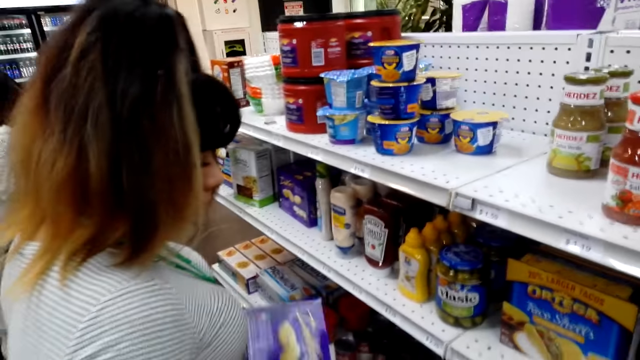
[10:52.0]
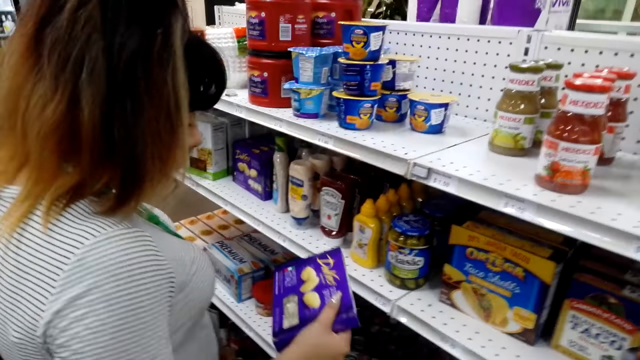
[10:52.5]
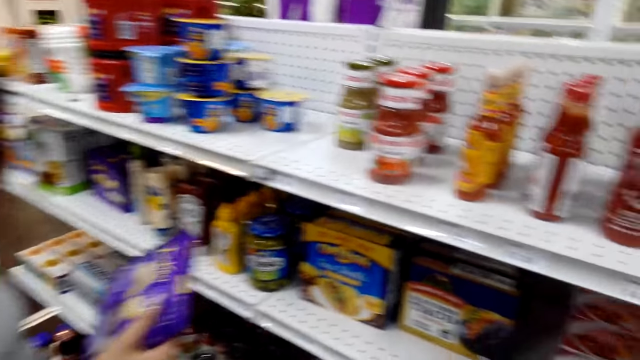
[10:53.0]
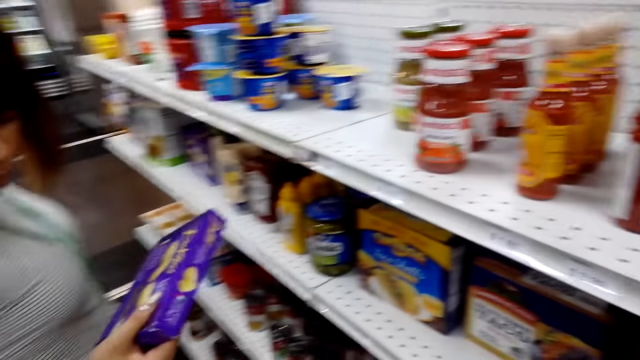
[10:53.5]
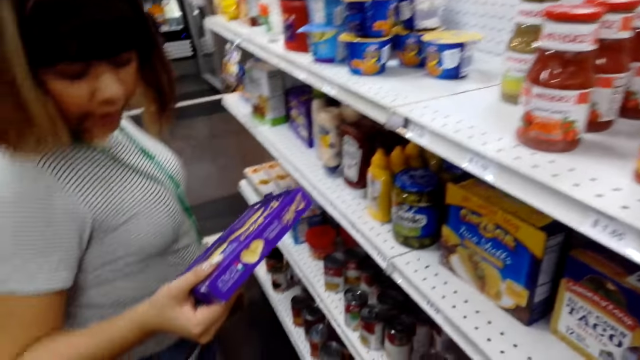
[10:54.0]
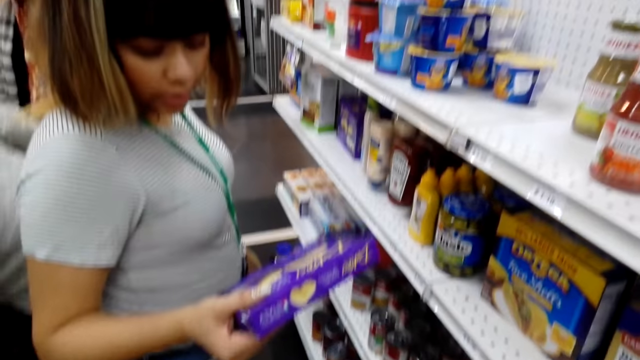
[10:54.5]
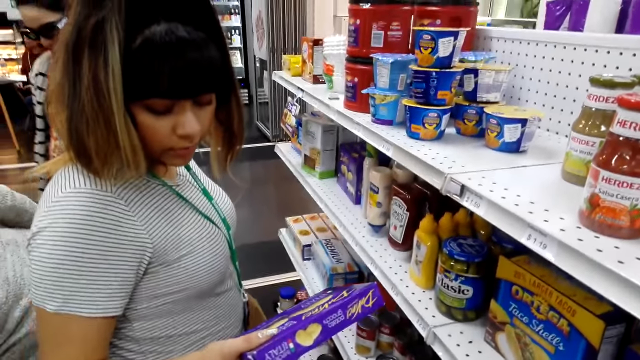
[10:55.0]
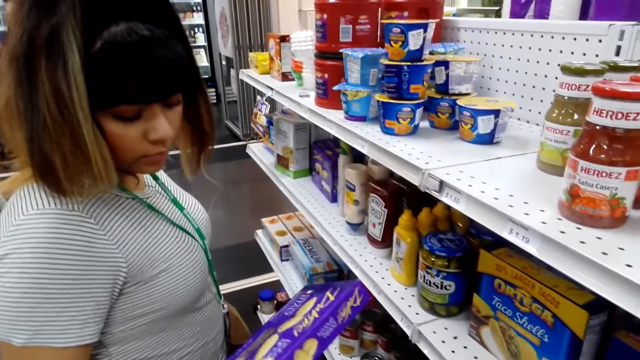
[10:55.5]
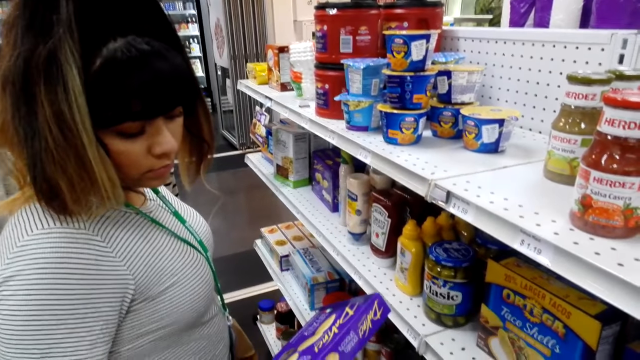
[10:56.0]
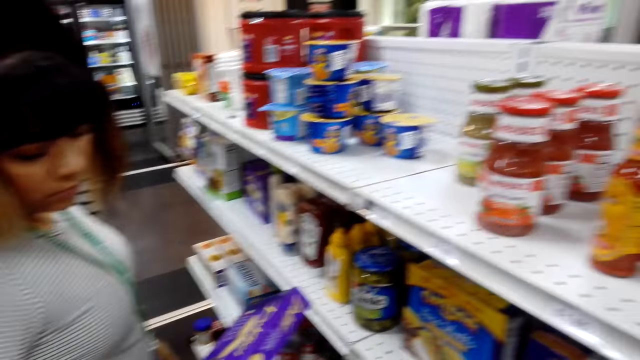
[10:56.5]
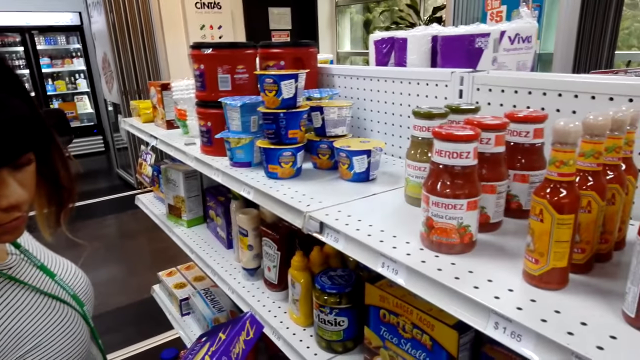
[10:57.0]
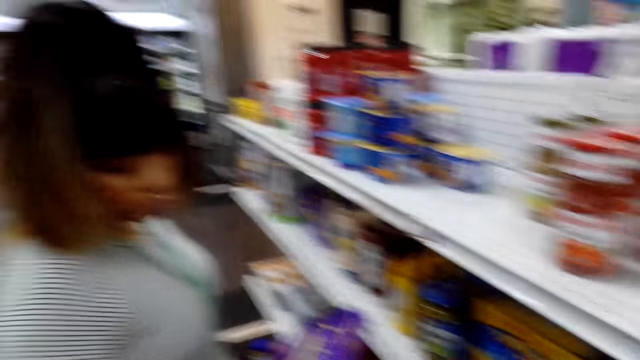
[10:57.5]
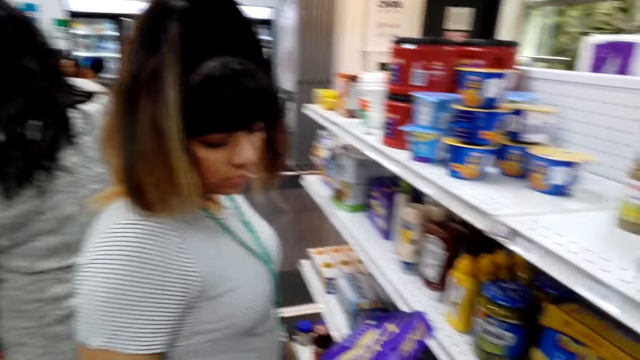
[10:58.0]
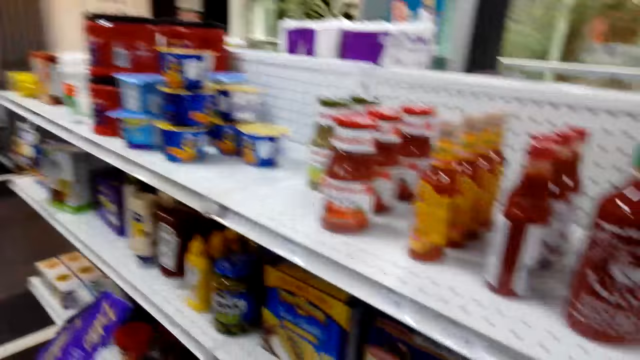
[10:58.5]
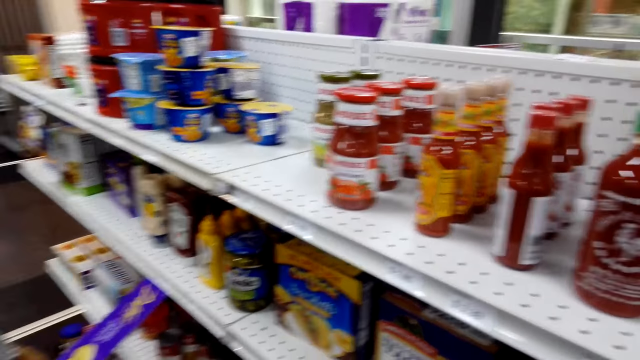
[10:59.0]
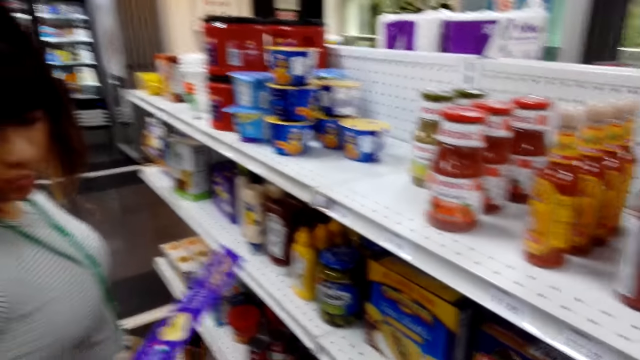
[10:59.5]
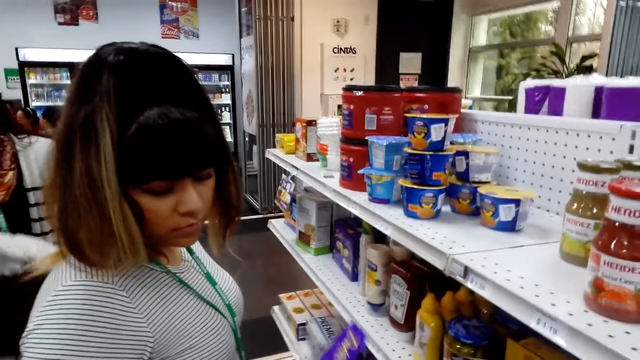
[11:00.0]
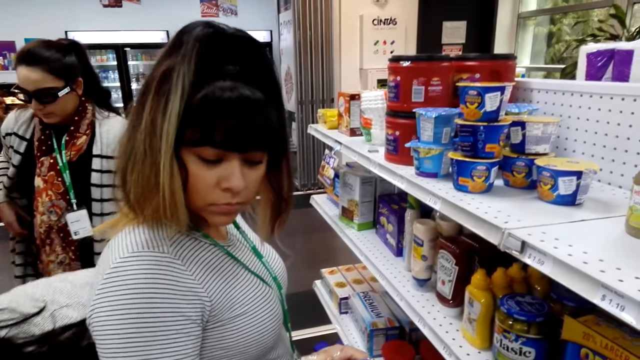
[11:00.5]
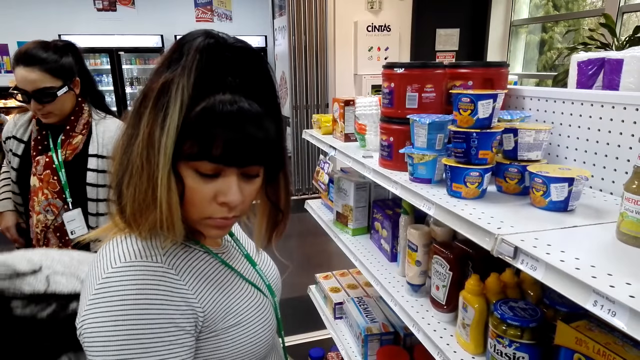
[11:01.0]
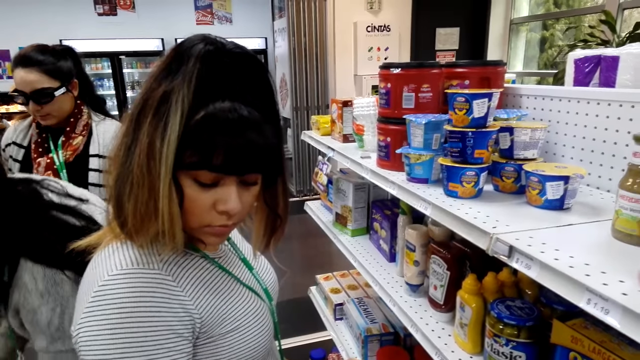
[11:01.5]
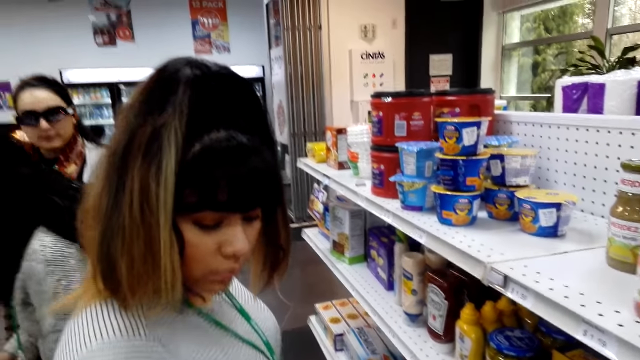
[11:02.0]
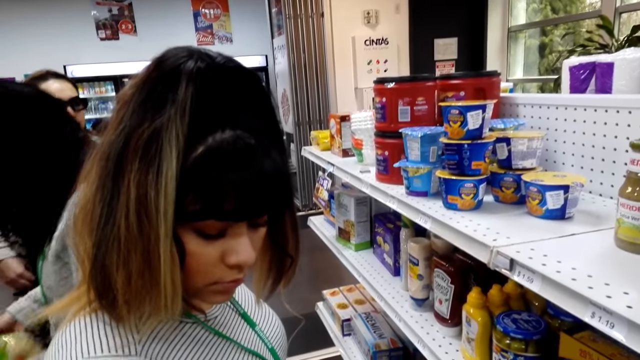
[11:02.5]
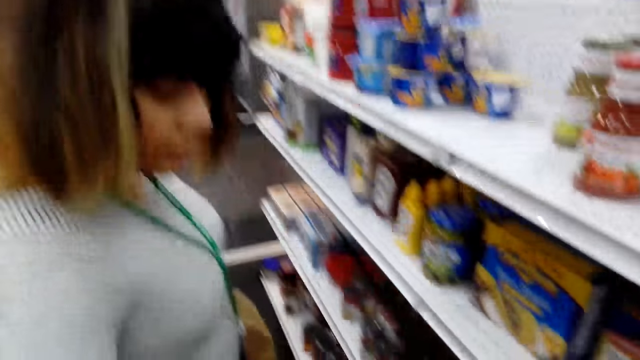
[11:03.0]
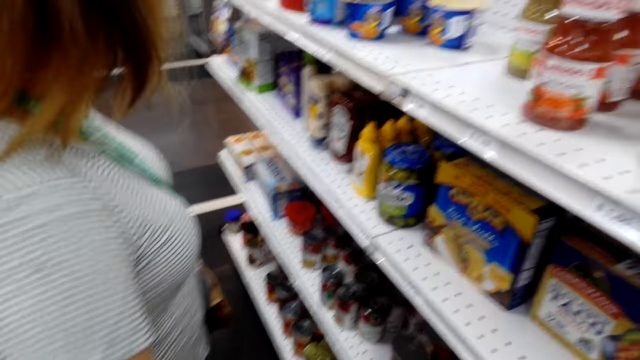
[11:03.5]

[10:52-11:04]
A person reads the packet. The camera wearer looks around. Another person shops around the supermarket. A third person shops around the supermarket.

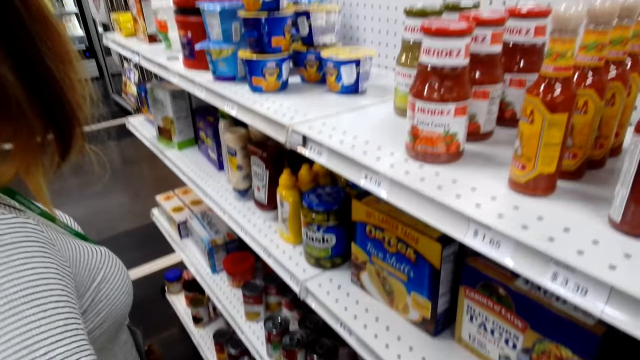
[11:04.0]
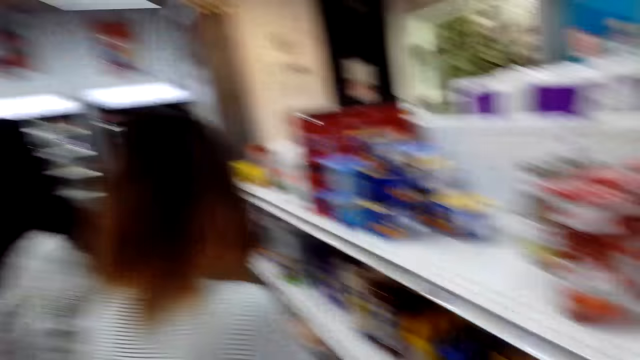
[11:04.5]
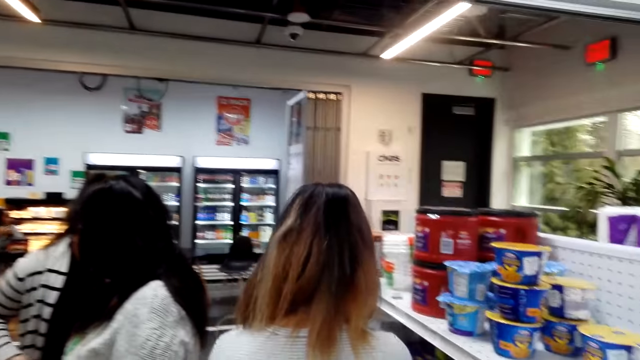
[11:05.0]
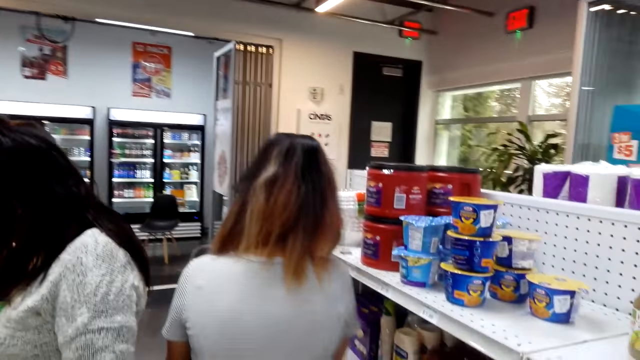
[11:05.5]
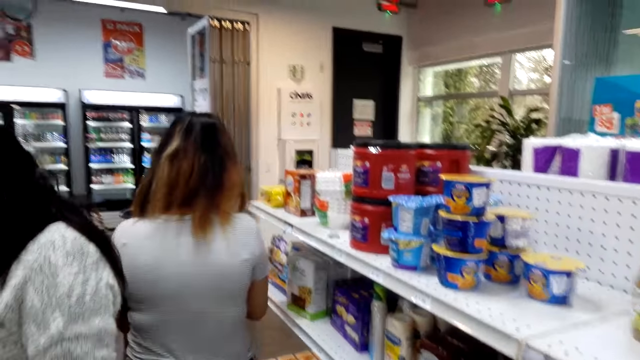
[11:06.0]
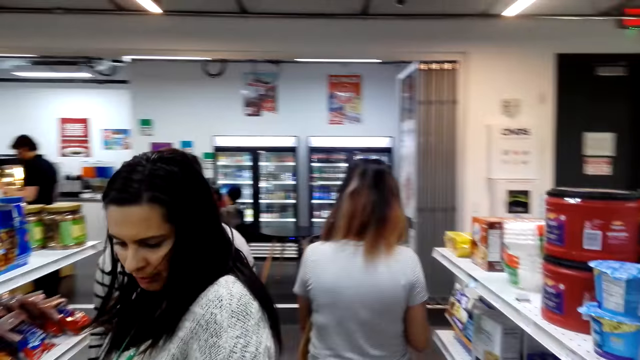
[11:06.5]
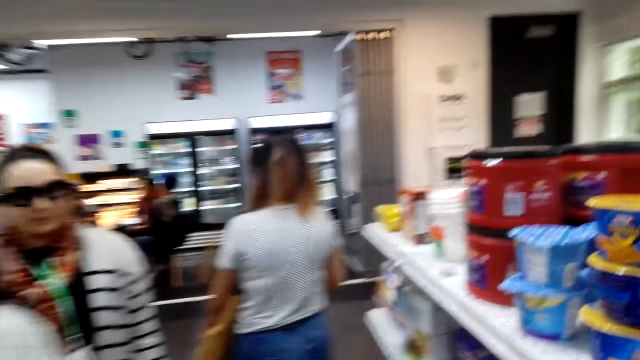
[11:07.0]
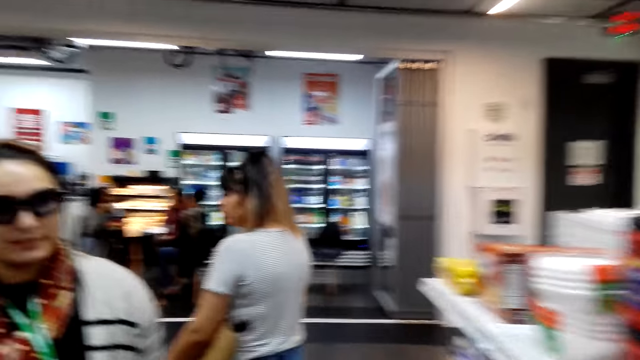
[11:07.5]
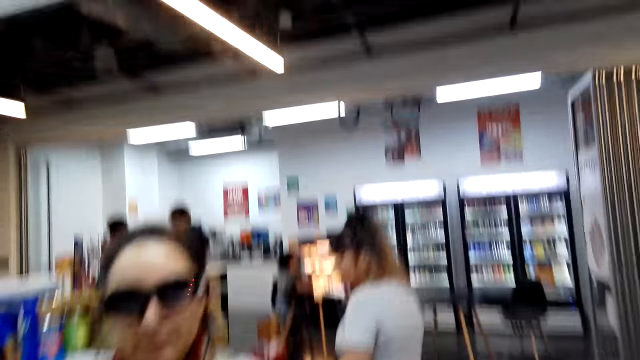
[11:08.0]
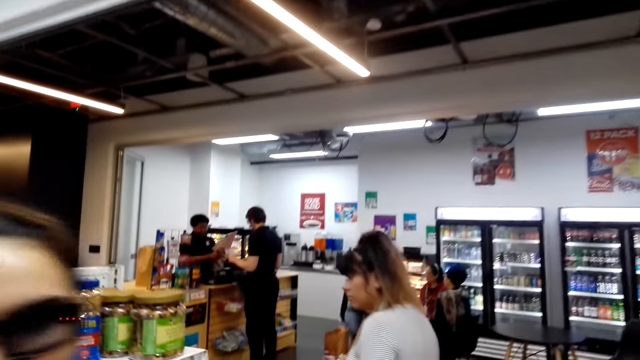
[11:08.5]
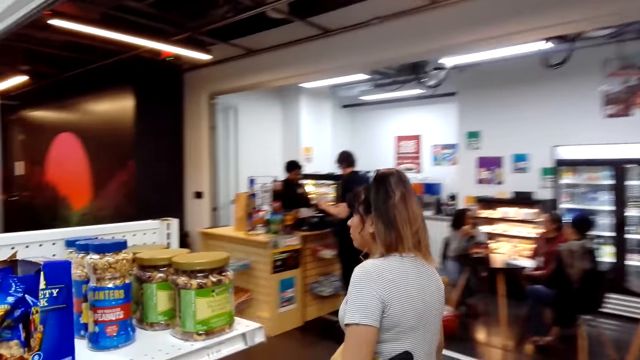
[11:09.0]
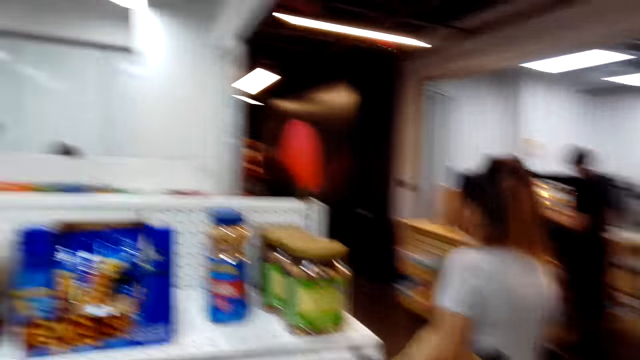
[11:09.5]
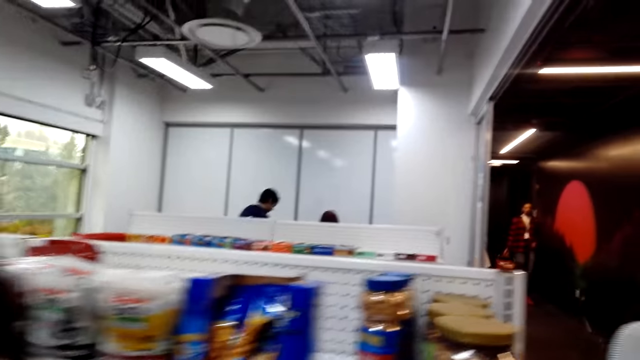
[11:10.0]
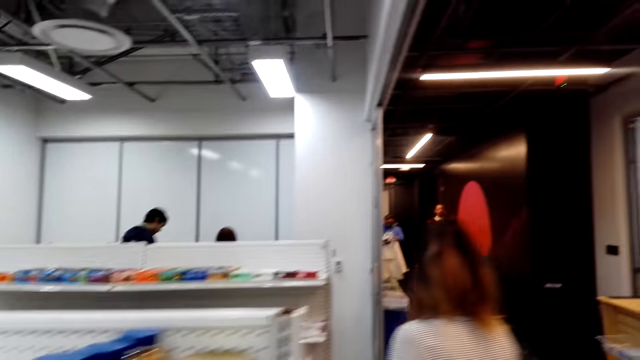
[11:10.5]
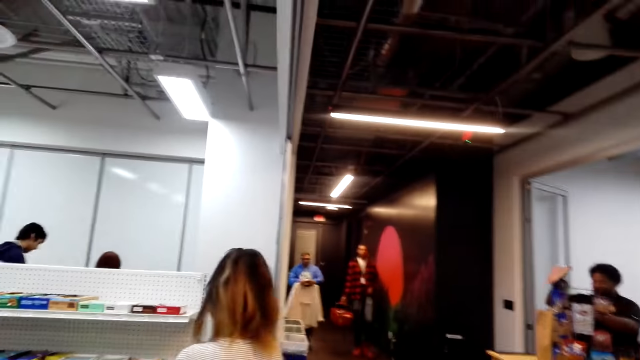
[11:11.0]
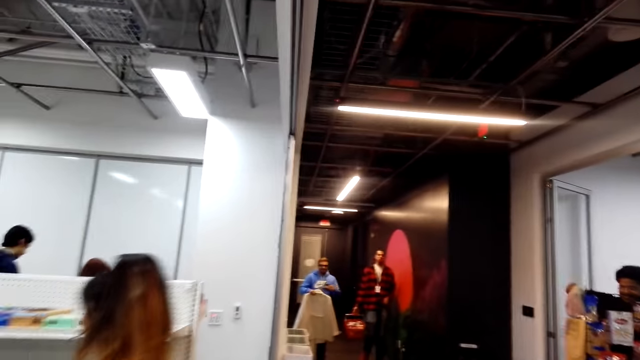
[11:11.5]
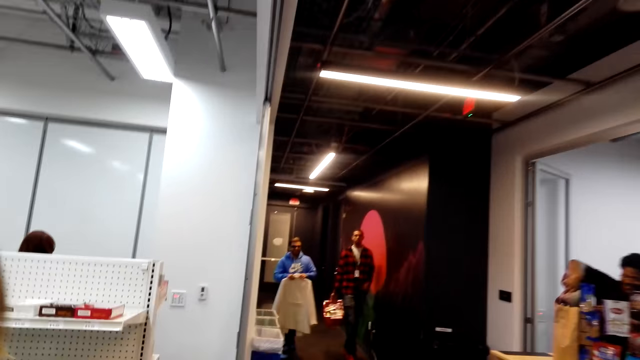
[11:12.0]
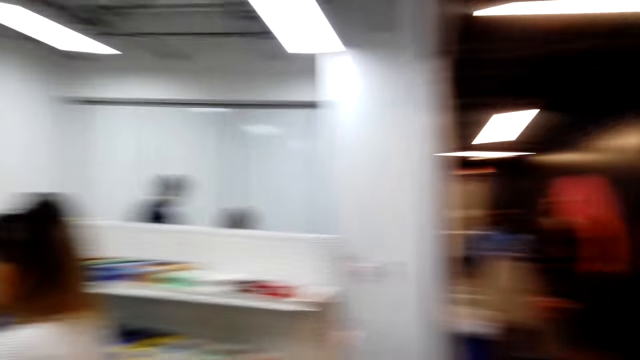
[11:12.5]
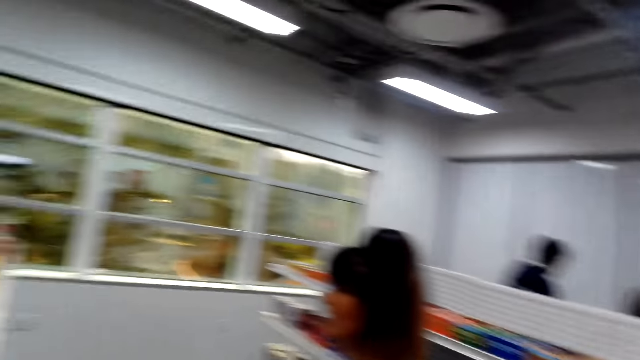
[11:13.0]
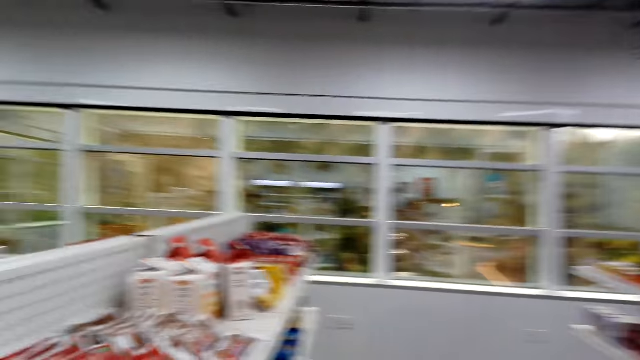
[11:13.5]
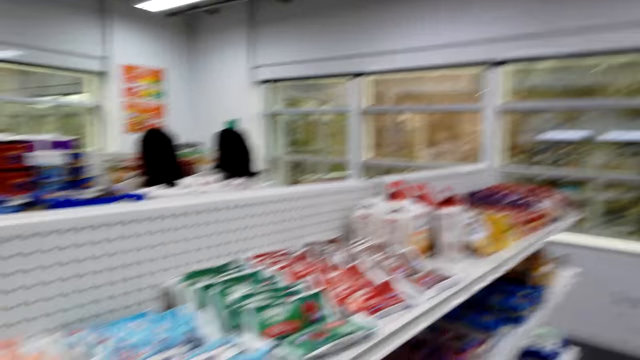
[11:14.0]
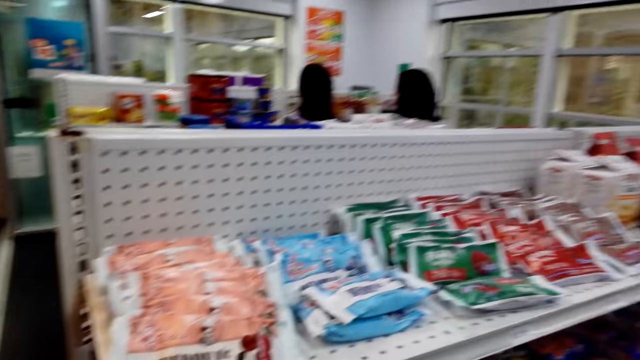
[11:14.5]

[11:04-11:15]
The camera wearer looks around. They walk around. A person calculates items for another person. Another person shops around the supermarket. The camera wearer walks around the supermarket. Another person shops in the supermarket with yet another person. Another person puts items in the shopping bag. Another person walks along a corridor with another person.
